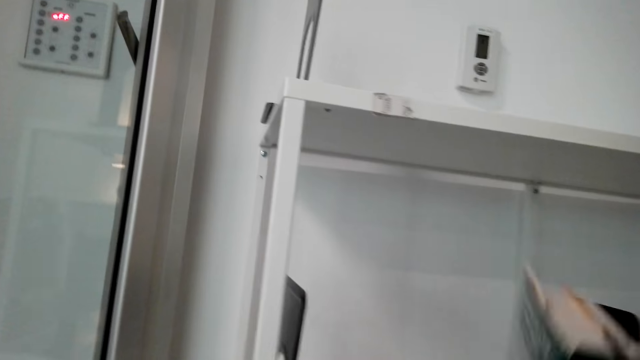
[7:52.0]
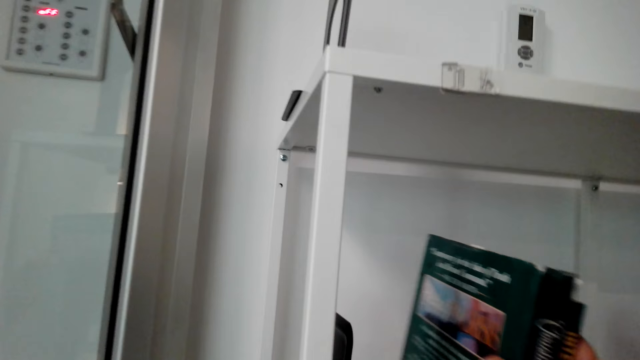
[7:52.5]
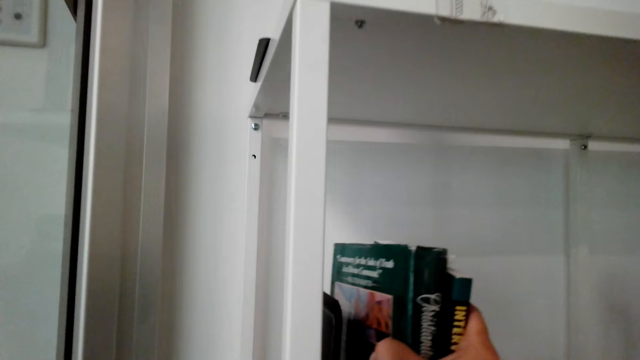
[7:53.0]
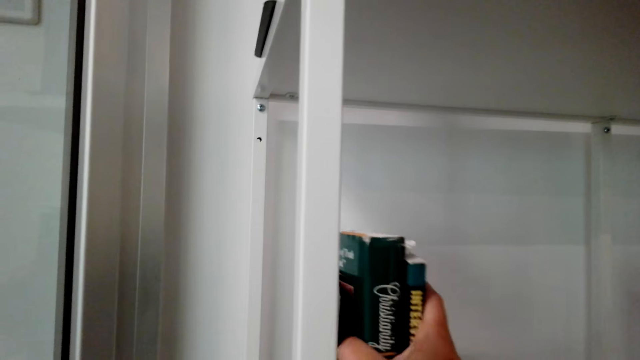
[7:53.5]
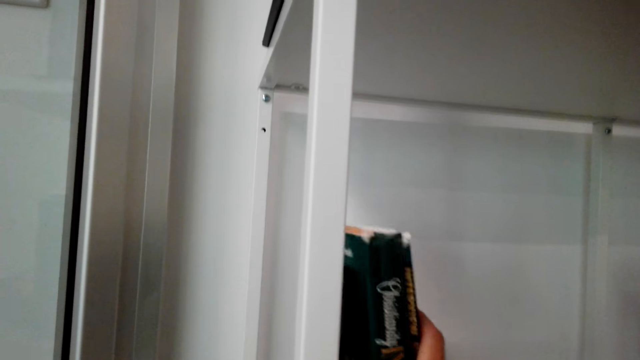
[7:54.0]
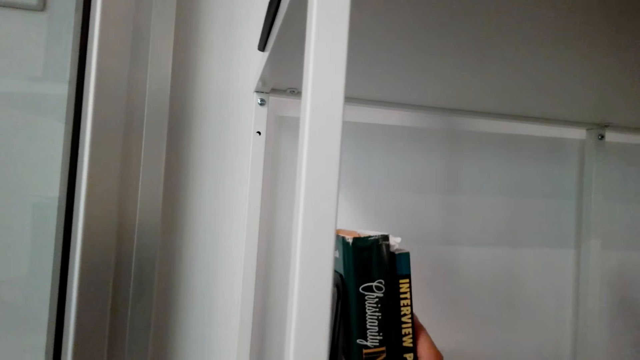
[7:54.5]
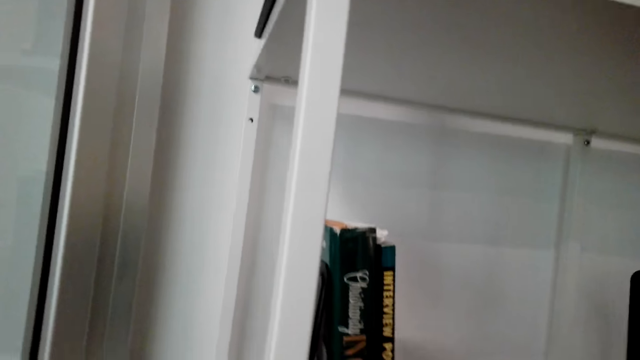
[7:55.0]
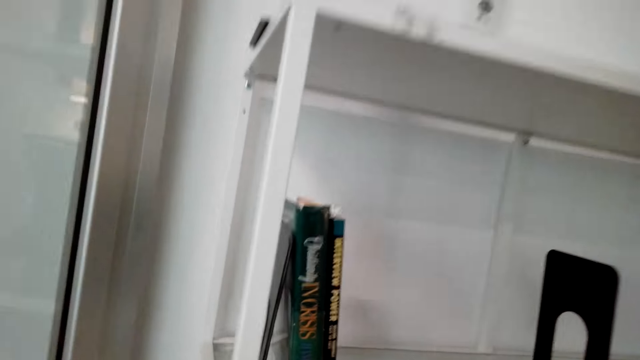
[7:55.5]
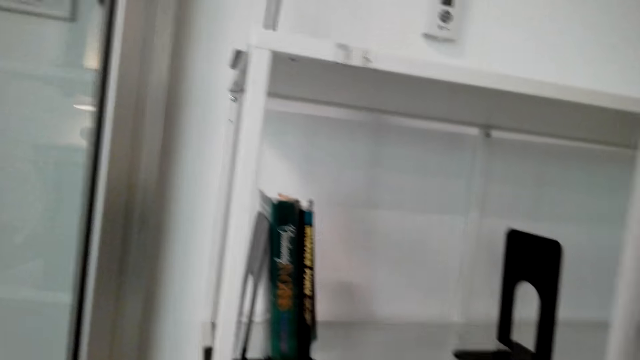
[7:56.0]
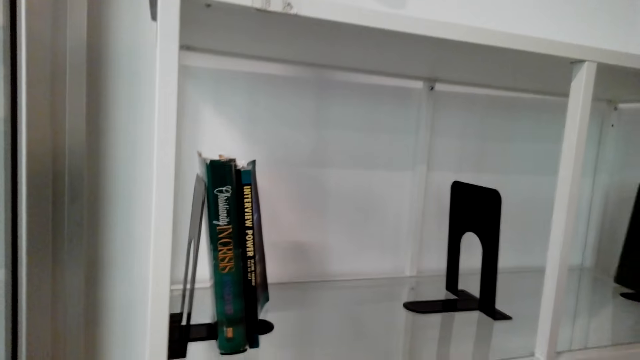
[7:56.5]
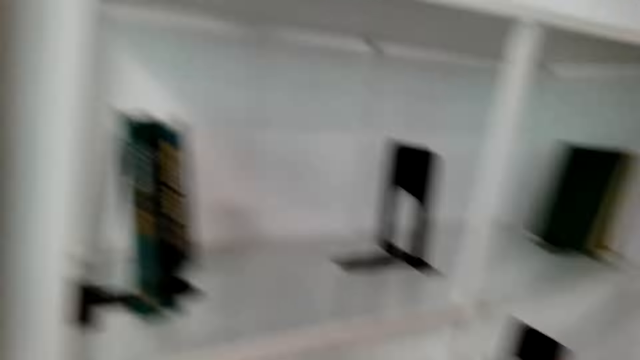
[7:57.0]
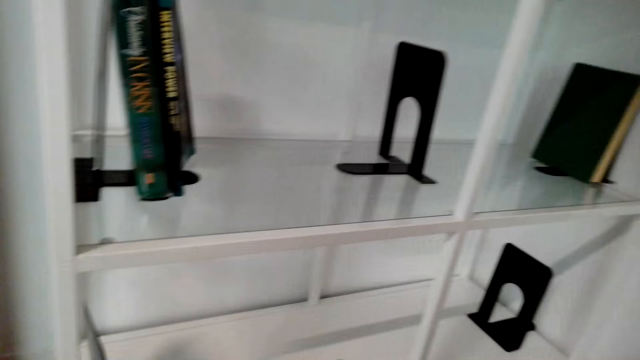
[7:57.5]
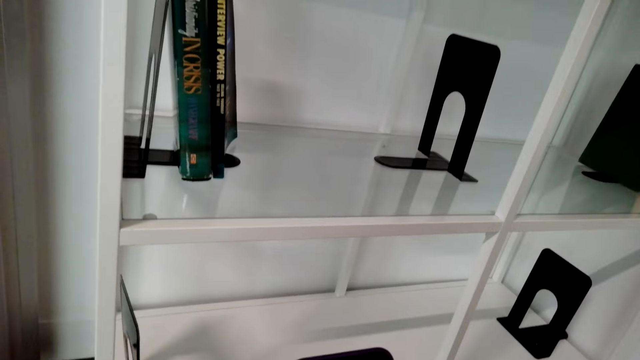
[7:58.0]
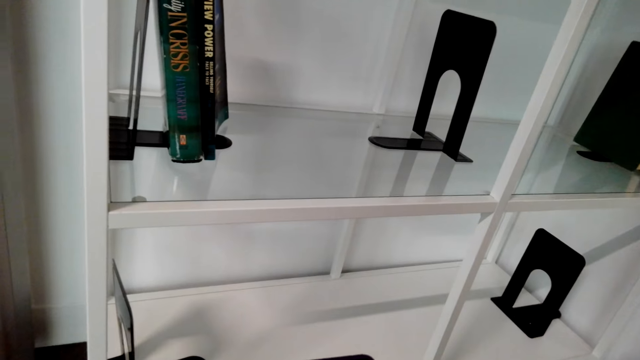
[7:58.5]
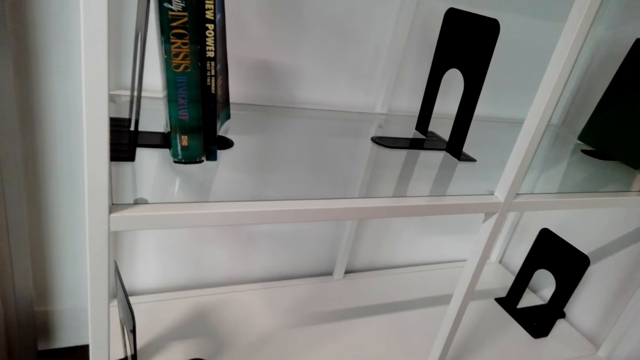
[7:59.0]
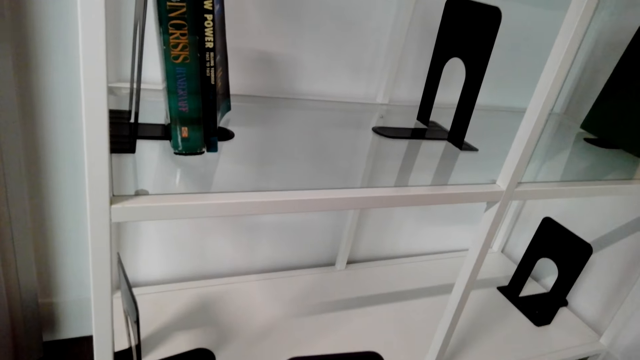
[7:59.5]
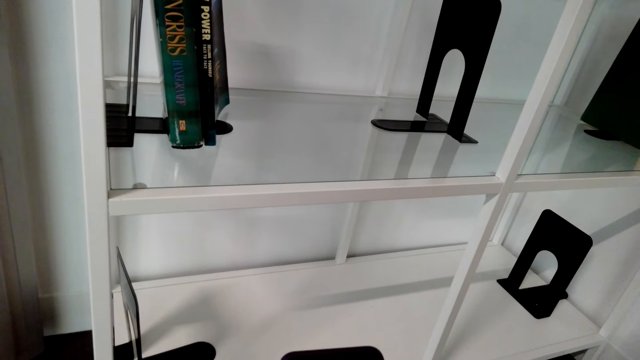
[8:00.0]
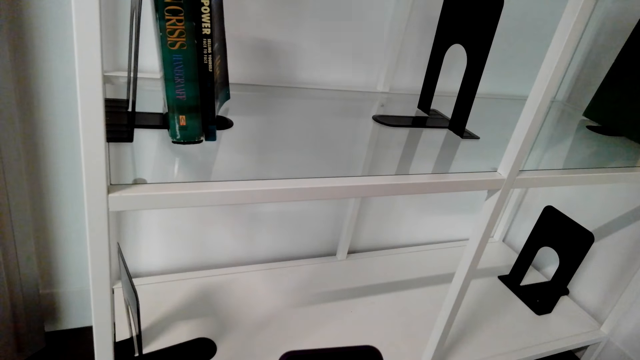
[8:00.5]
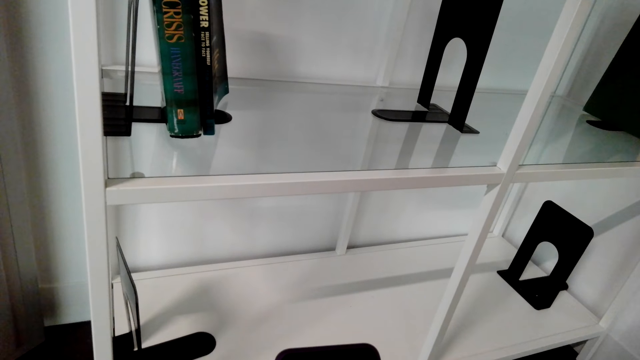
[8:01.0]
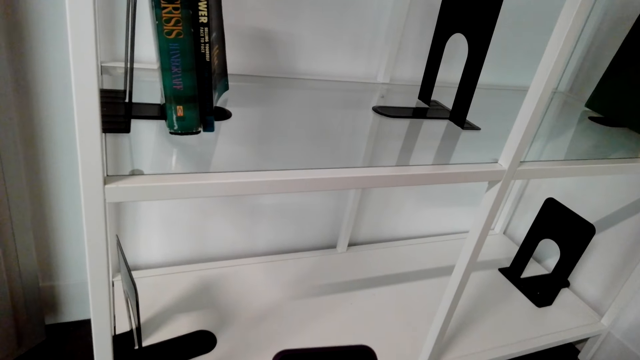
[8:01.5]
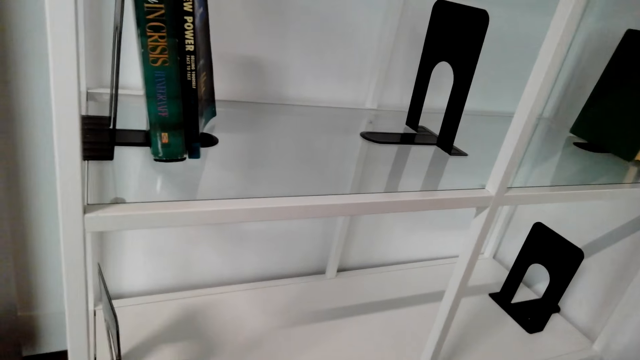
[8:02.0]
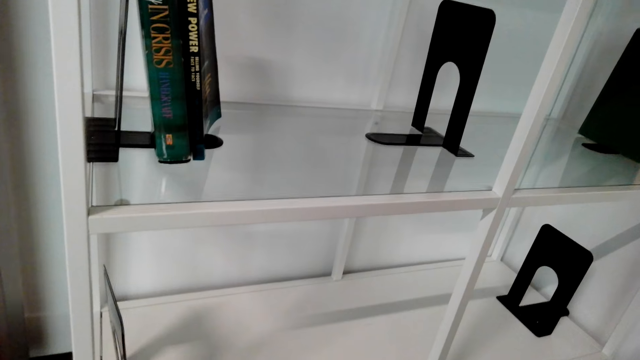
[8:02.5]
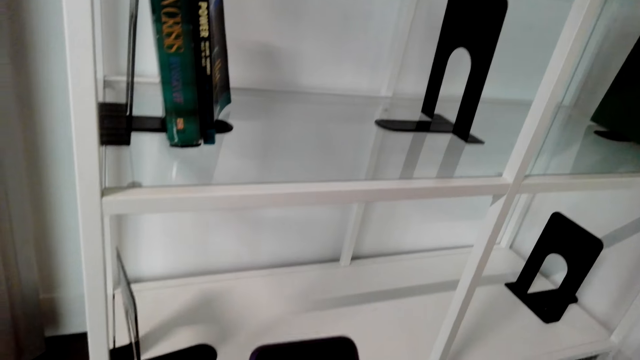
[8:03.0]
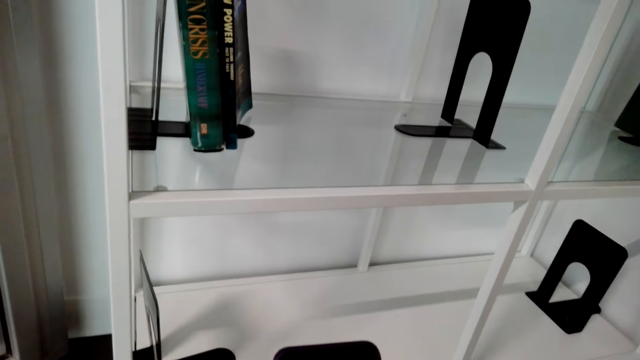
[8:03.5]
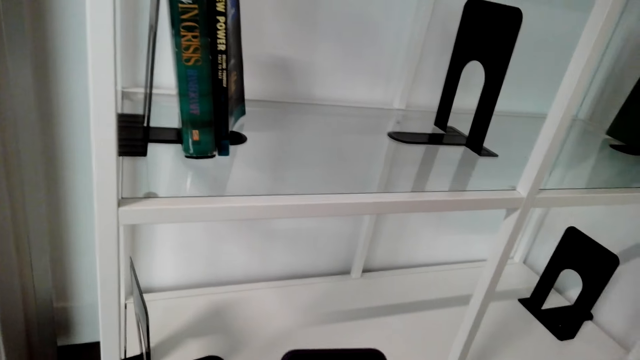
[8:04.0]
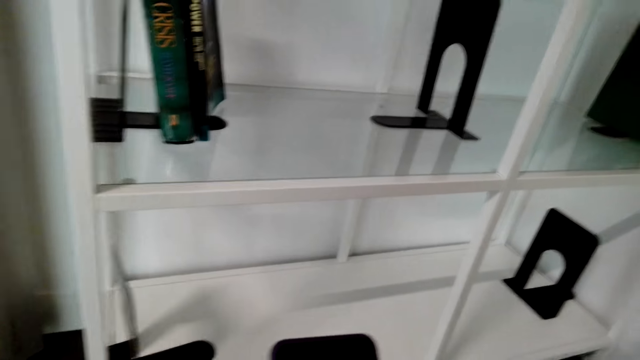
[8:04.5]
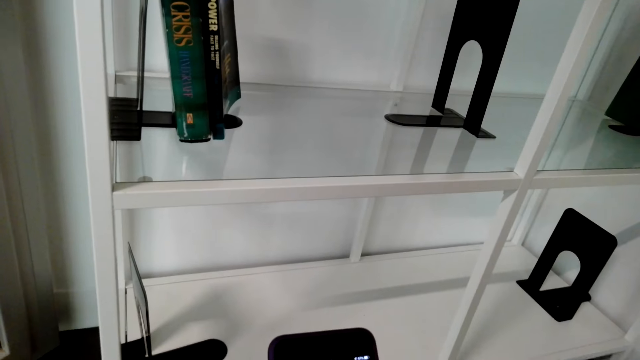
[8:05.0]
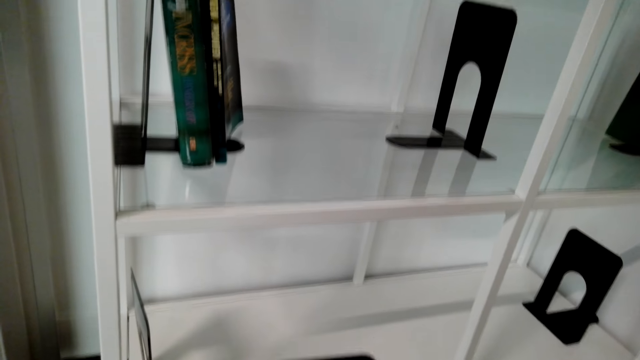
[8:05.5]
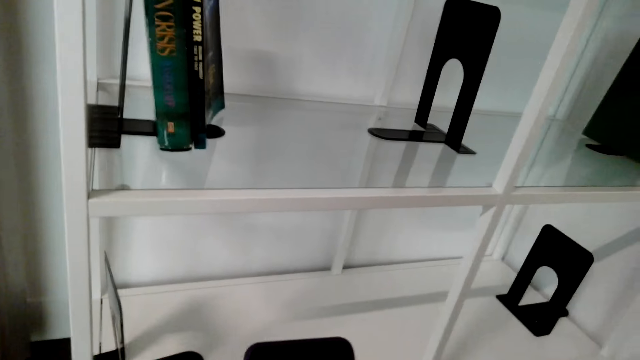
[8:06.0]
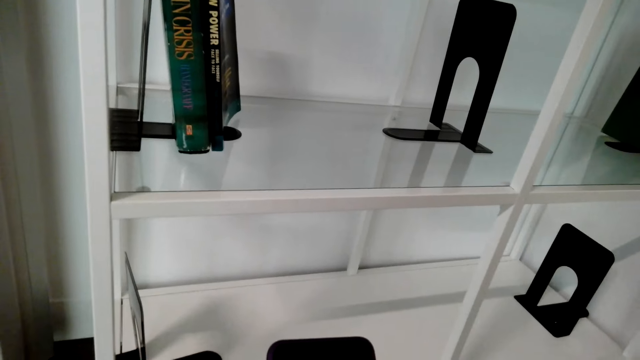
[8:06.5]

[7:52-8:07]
The camera wearer arranges the books in the shelves. They pick up a book and put the book in the shelf. They talk. A person talks. The camera wearer stares at the shelves. They talk. They pick up a phone. They talk.

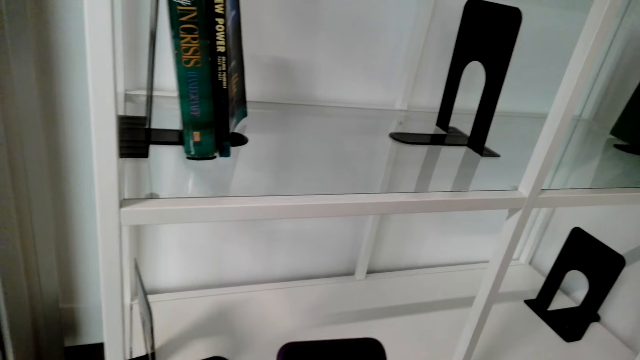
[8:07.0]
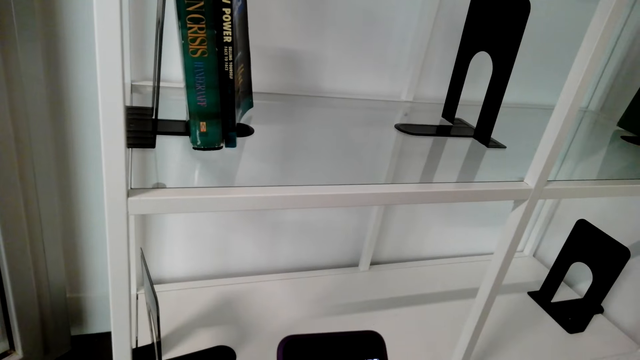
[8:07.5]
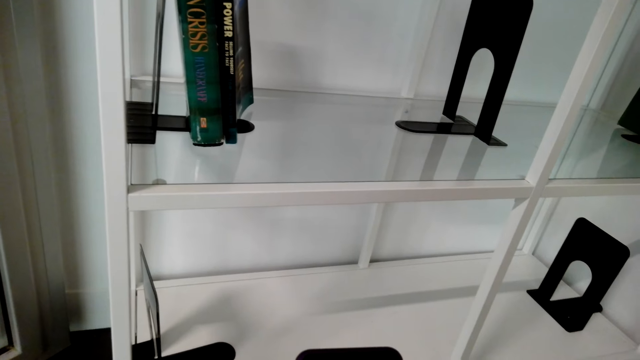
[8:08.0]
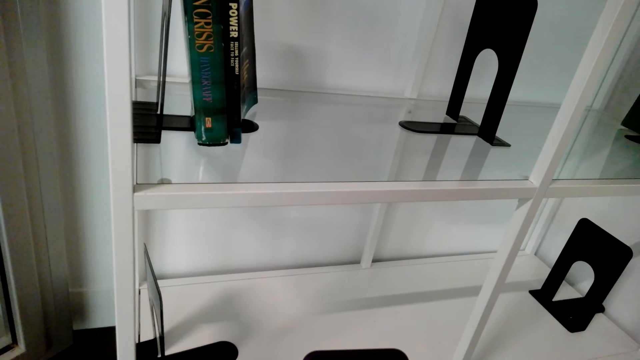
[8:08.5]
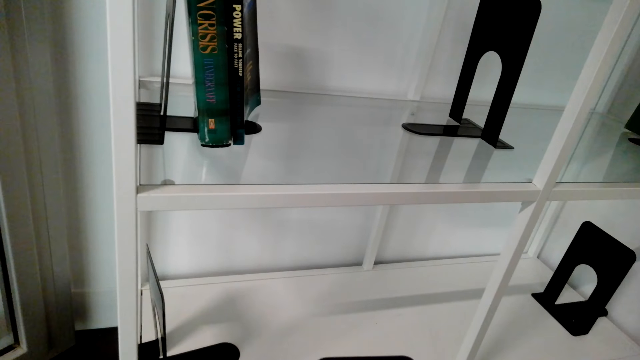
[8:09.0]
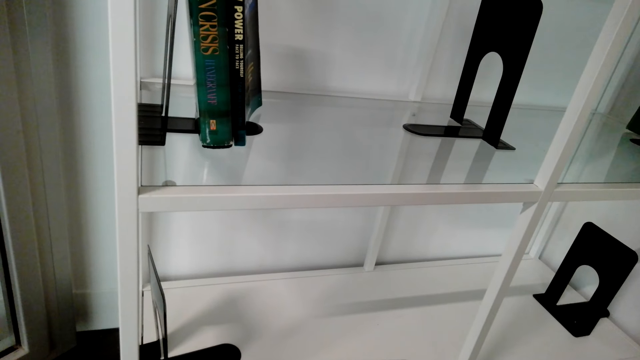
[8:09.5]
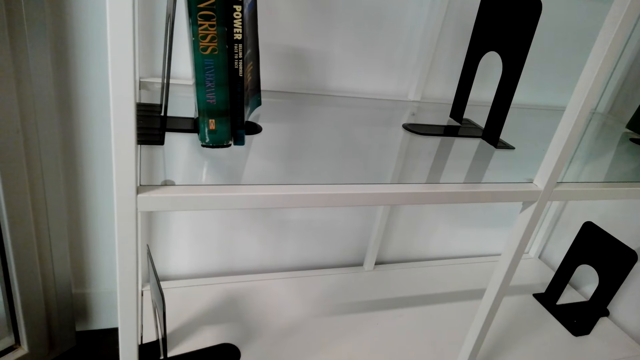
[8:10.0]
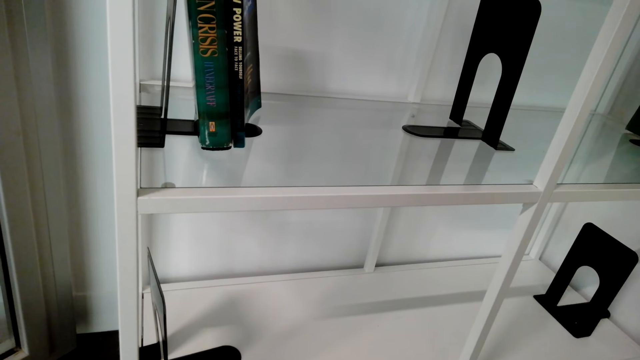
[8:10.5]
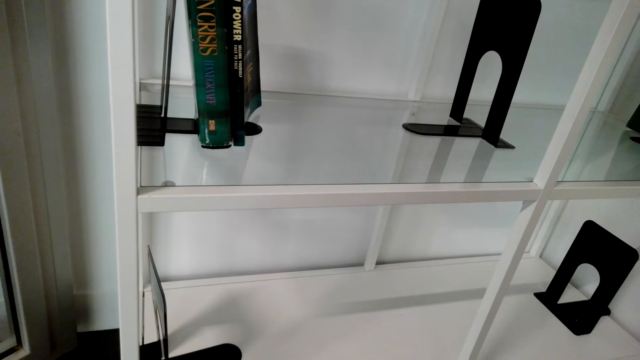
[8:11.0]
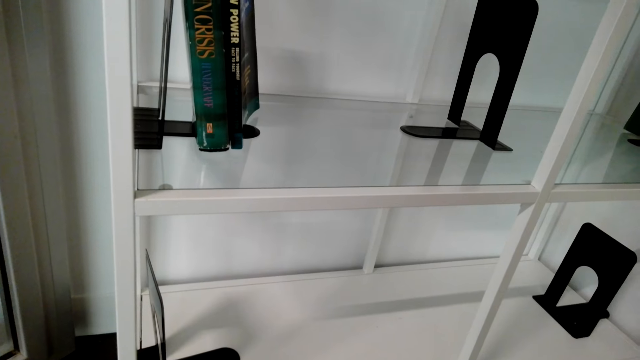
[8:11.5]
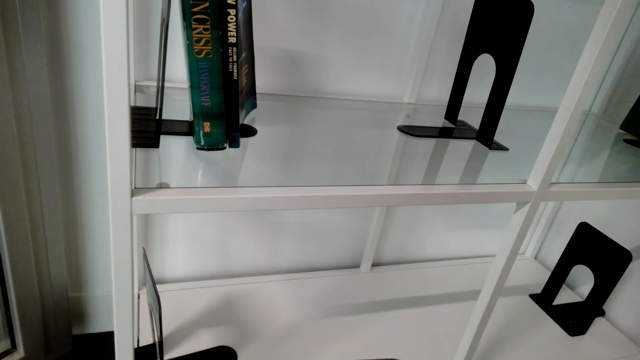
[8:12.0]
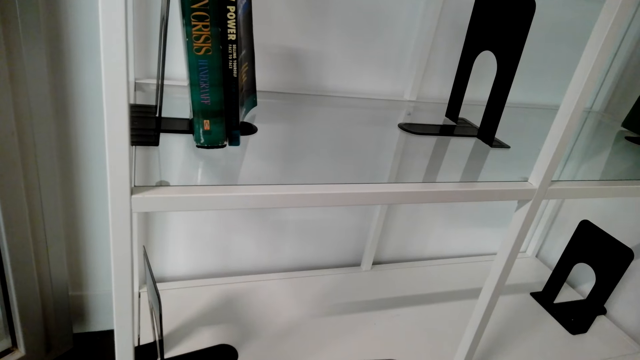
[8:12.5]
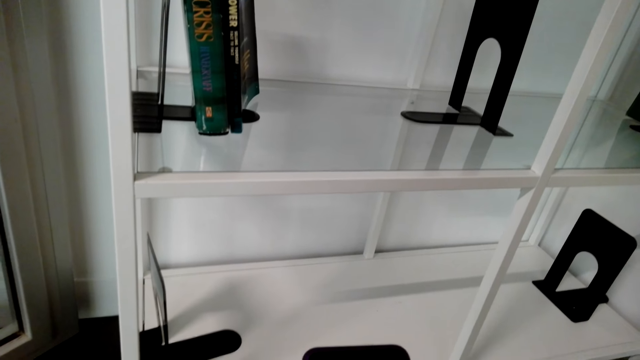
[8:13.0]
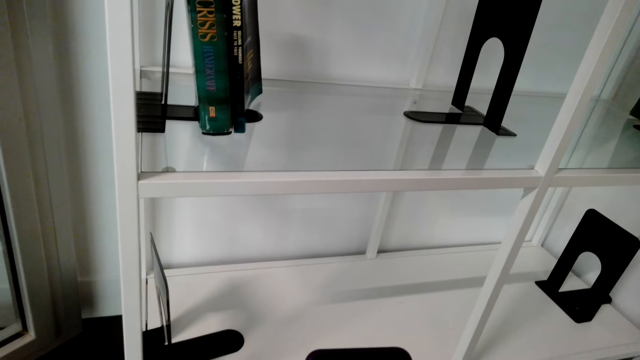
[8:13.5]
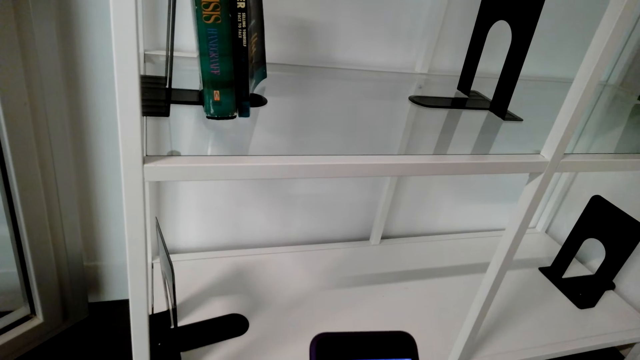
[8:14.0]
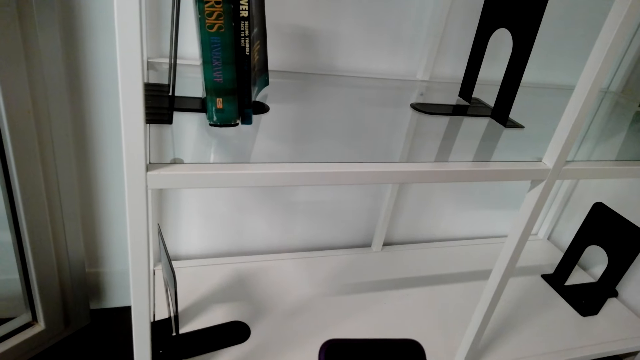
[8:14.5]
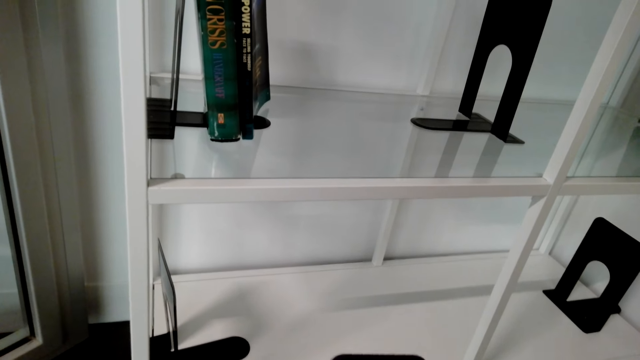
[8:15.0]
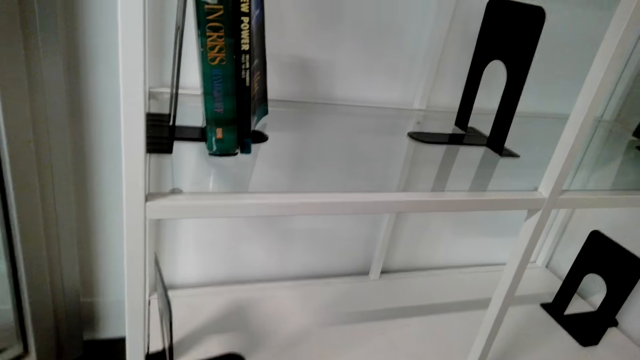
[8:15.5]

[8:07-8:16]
A person talks. The camera wearer talks.
